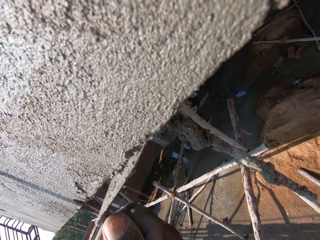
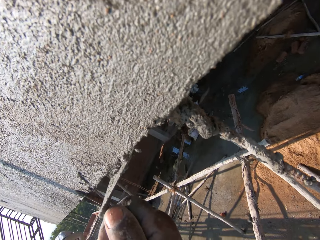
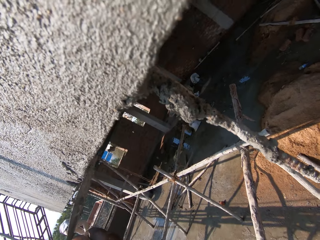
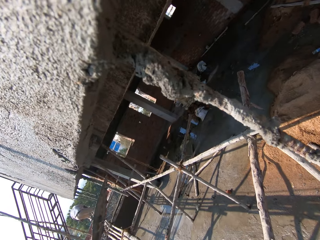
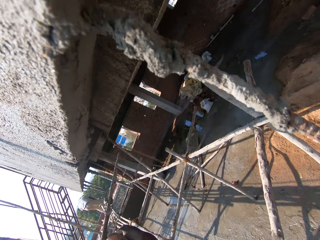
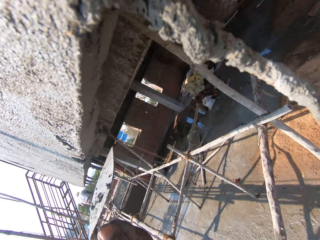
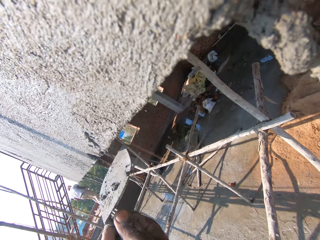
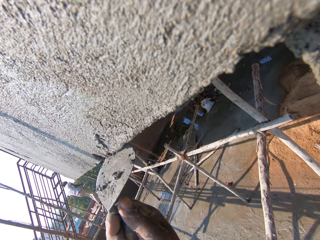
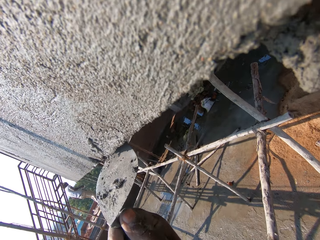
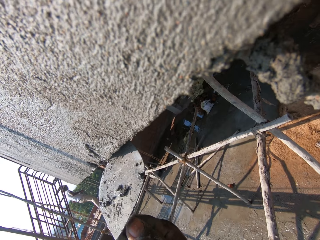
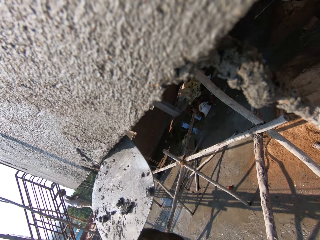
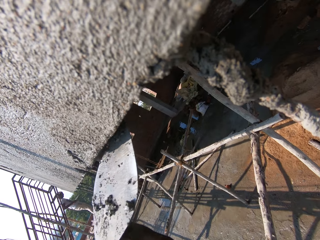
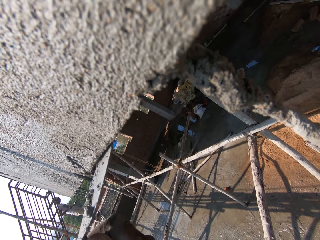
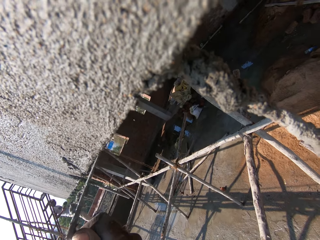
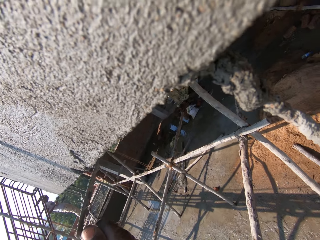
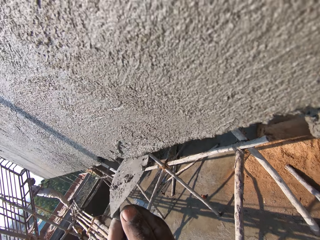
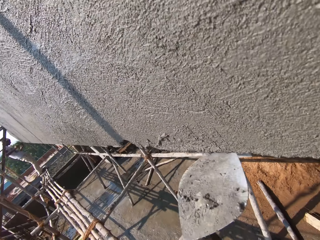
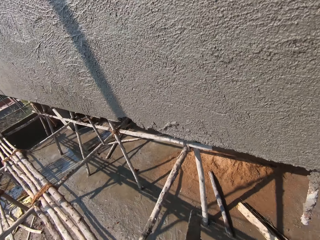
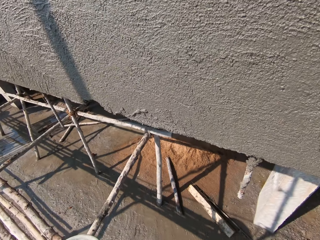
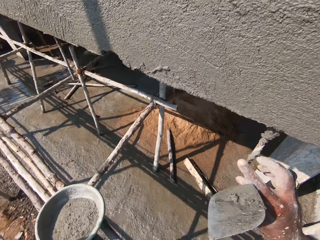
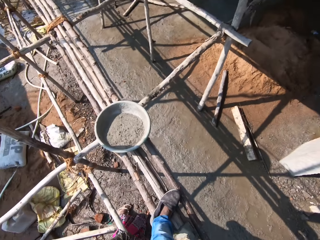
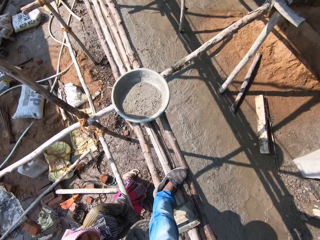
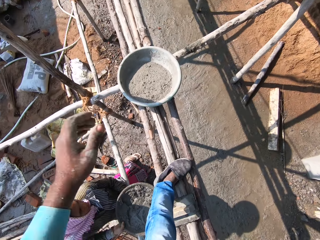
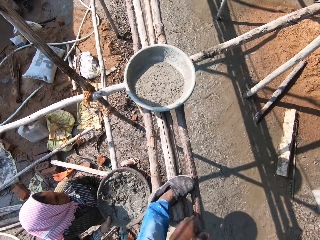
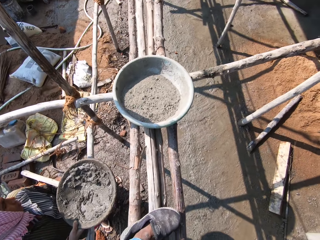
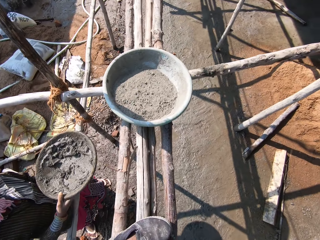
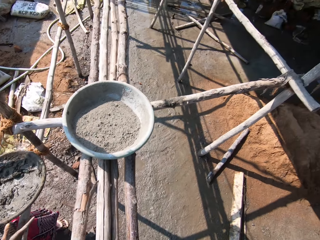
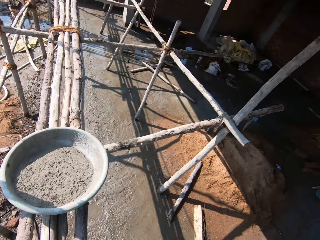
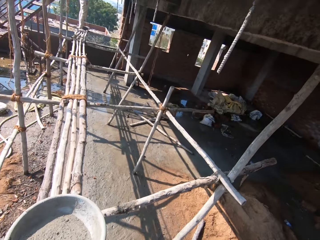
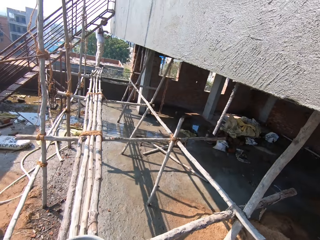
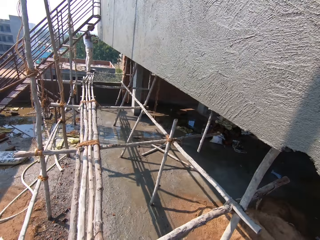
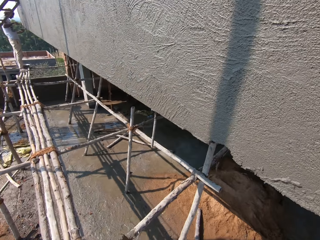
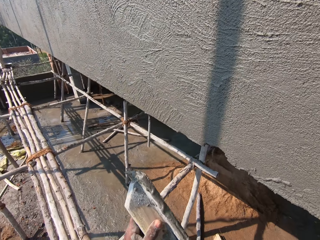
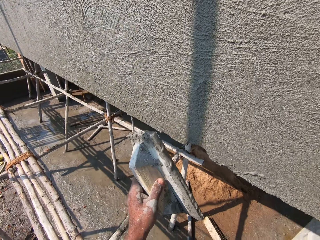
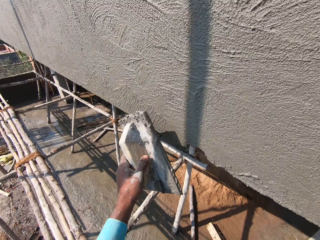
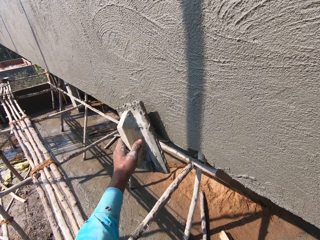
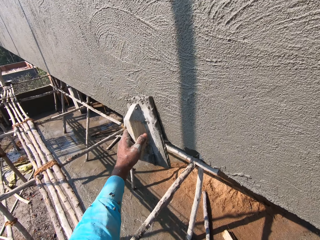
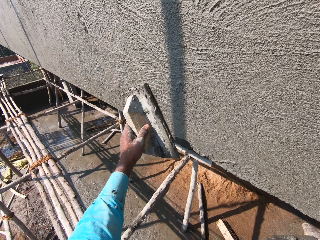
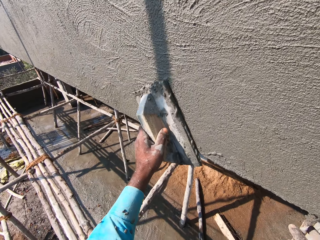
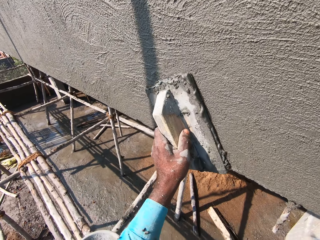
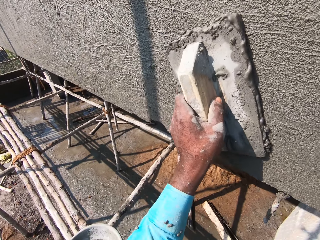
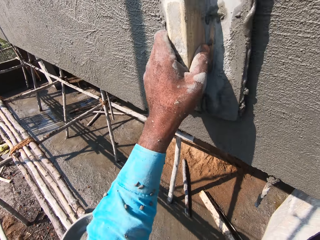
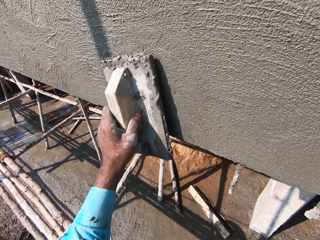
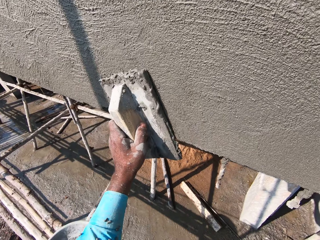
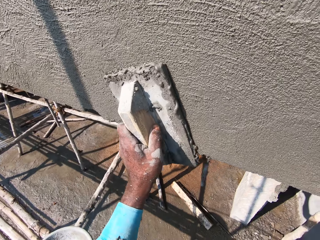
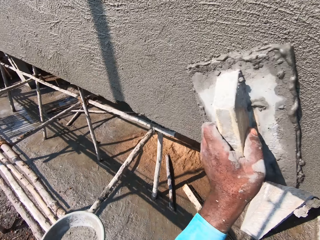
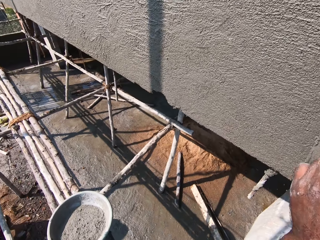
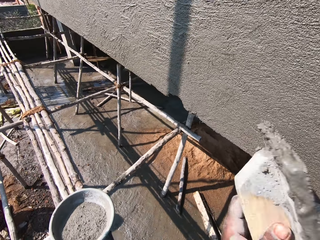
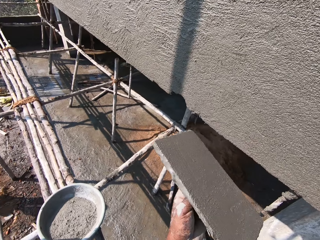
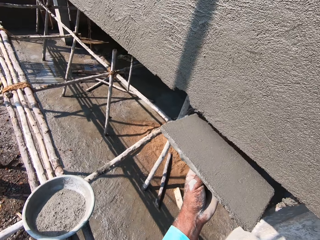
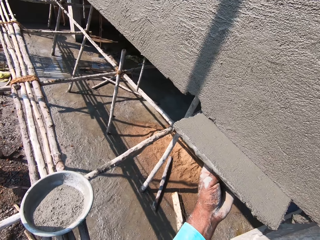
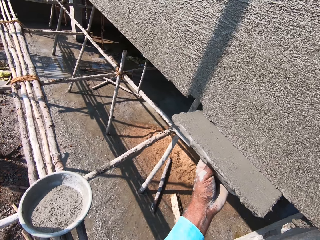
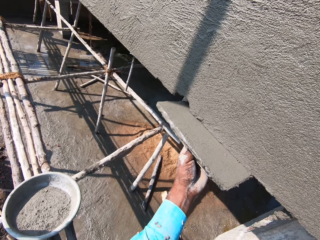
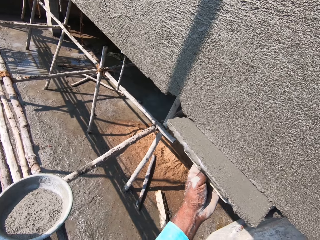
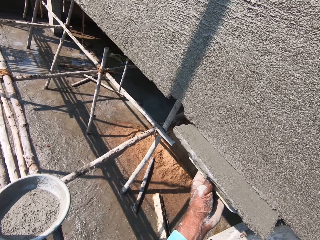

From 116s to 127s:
The camera wearer stares at the basin. They look around. They apply concrete on the wall.

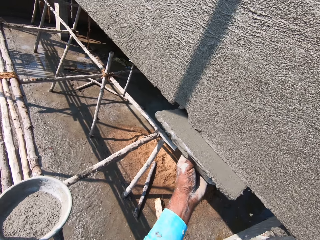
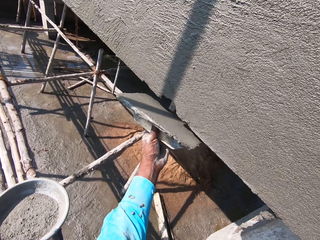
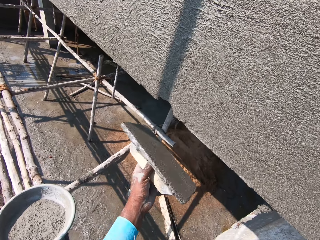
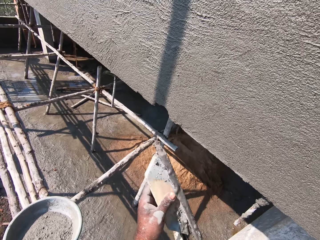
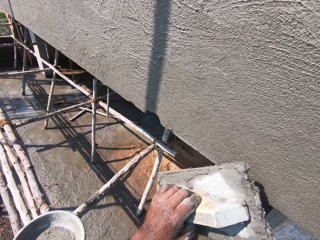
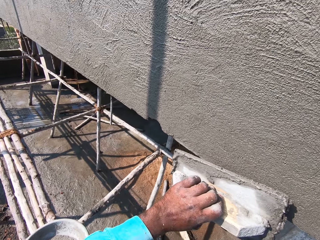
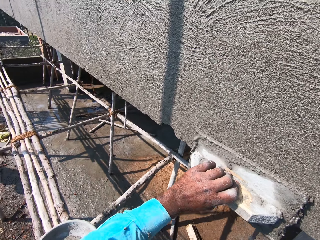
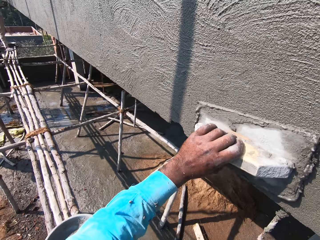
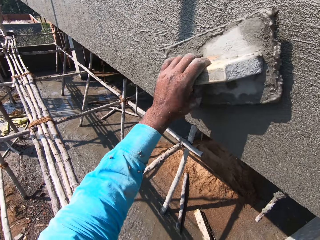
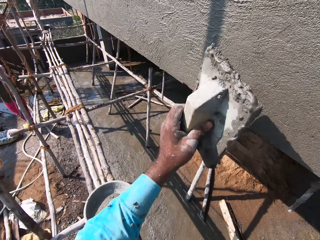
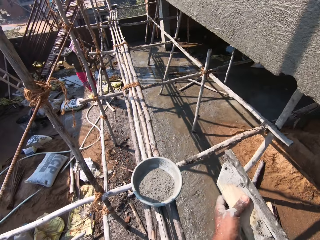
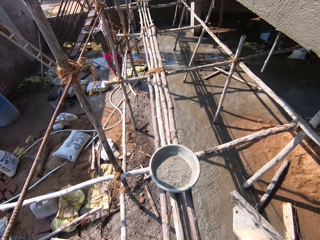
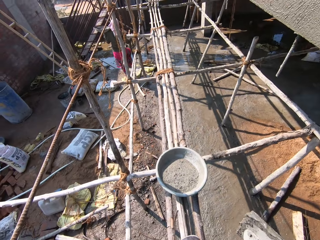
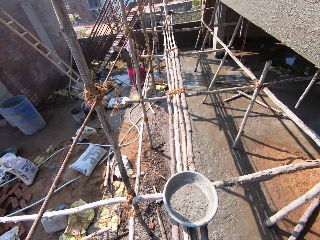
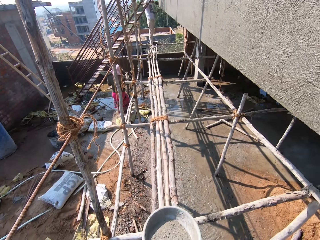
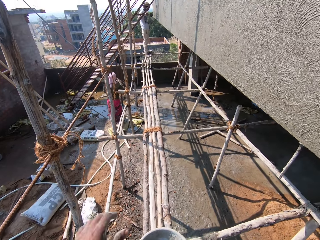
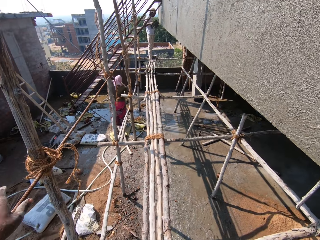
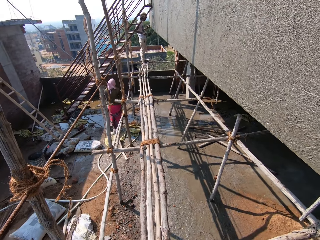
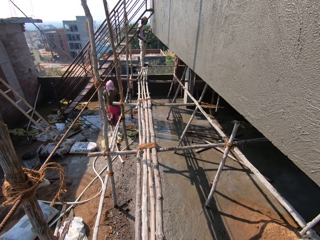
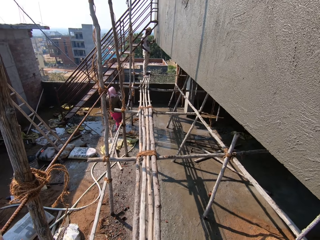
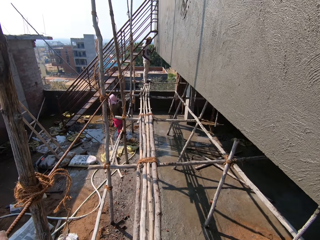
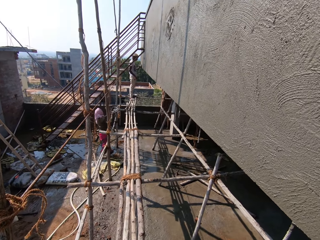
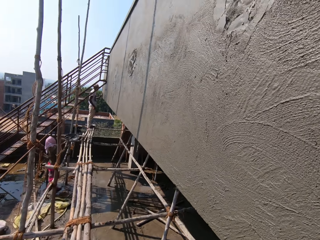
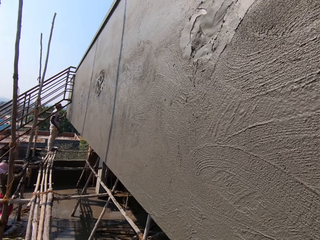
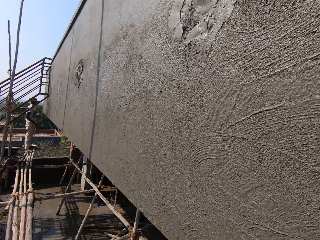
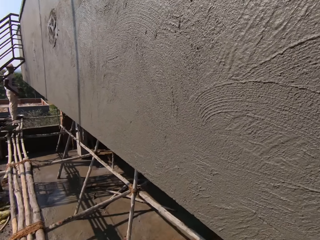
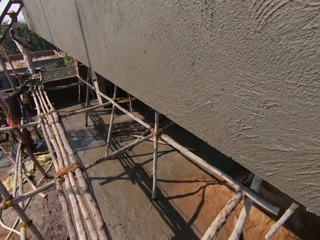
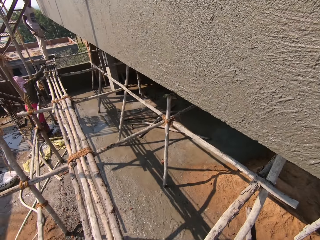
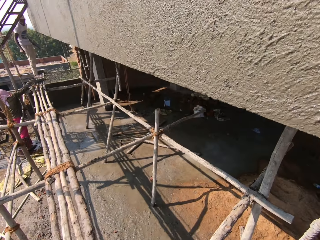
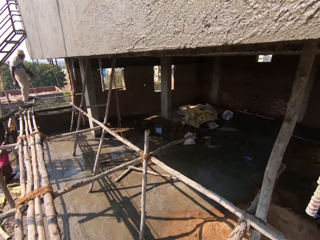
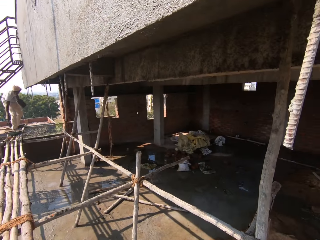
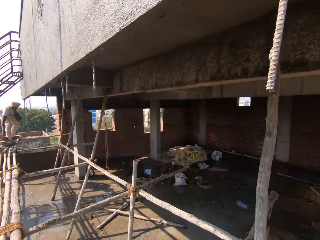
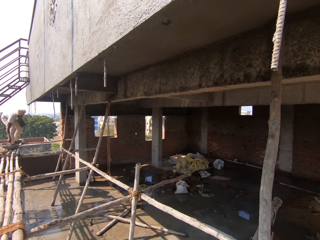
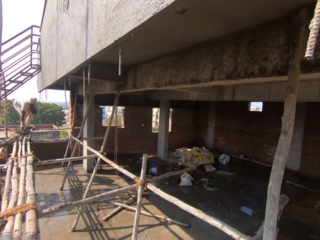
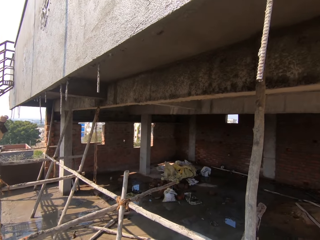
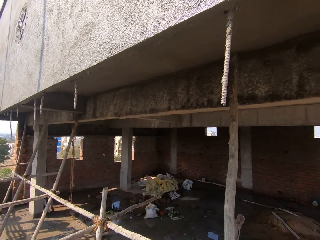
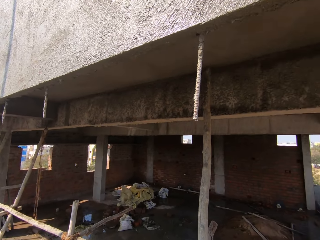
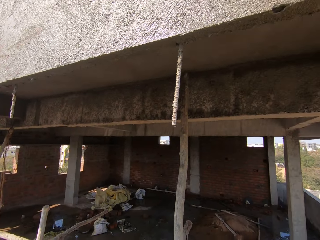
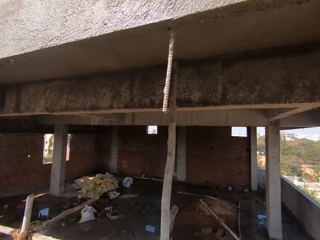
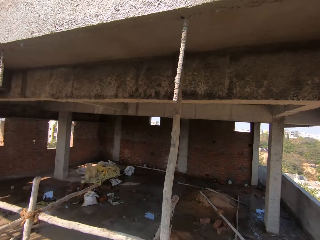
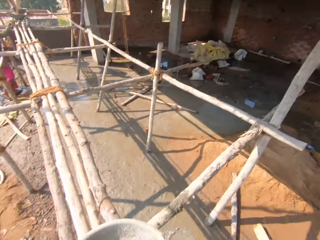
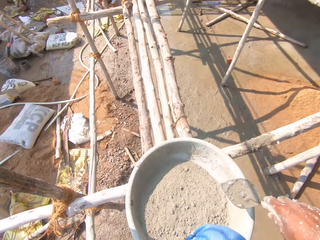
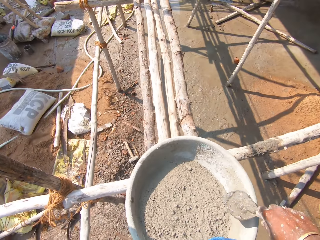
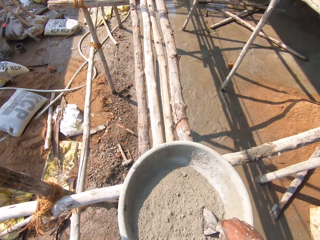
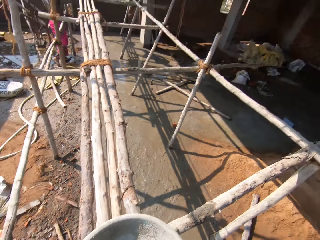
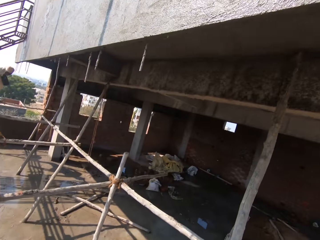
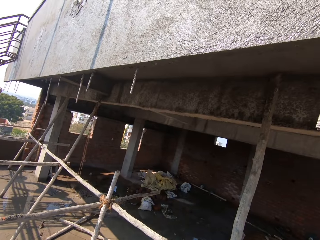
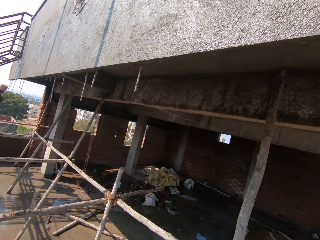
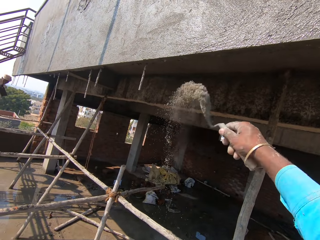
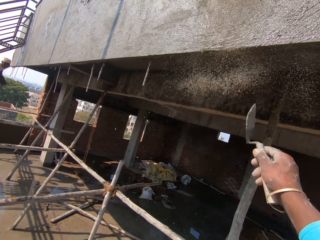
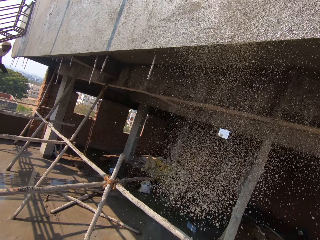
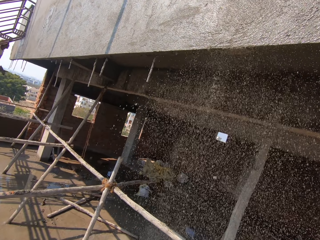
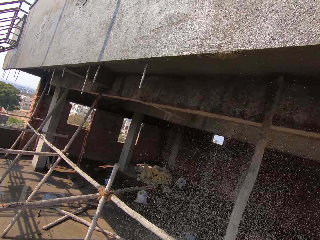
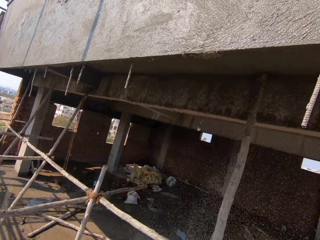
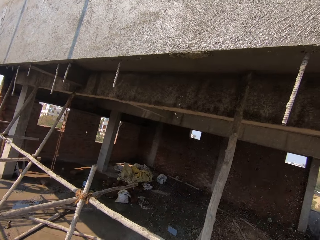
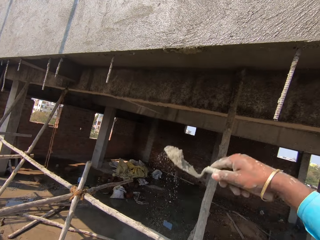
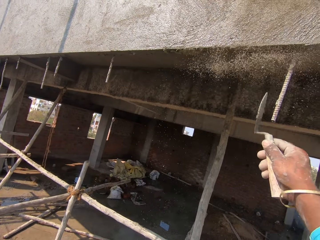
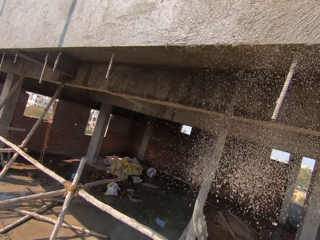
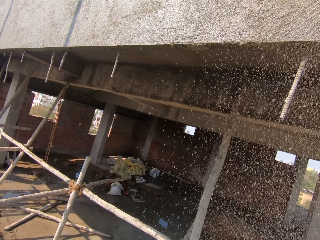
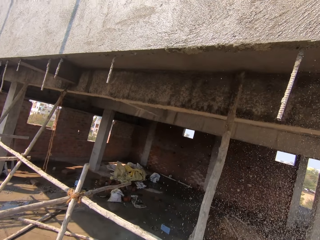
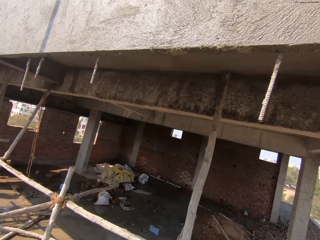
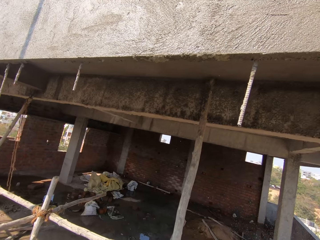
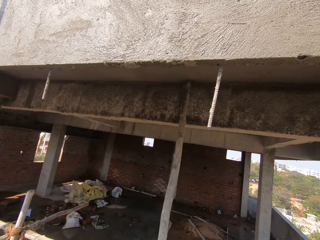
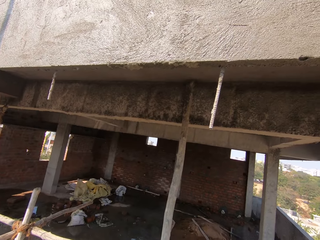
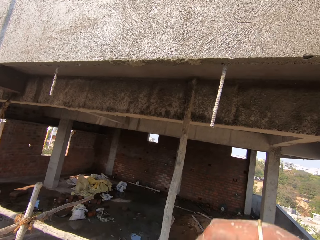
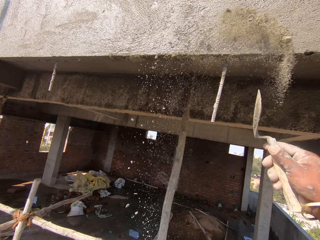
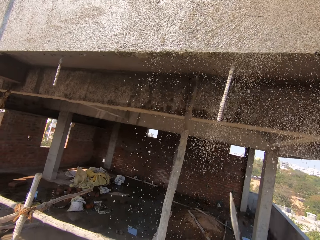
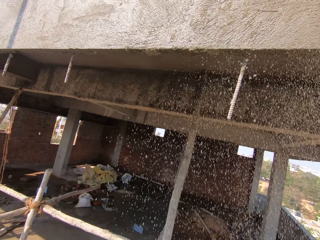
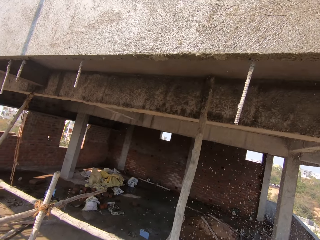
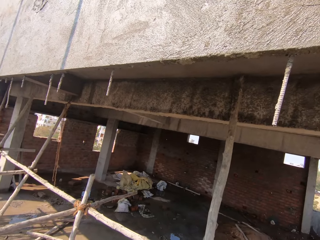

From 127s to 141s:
The camera wearer walks on the scaffold. They look around. They stare at the wall. They scoop cement. They apply the cement on the wall.
